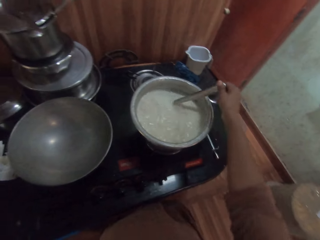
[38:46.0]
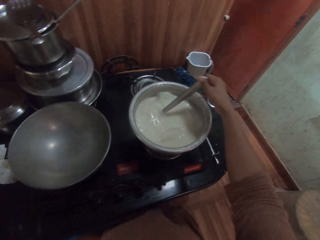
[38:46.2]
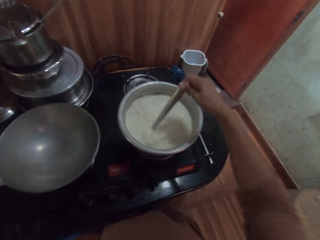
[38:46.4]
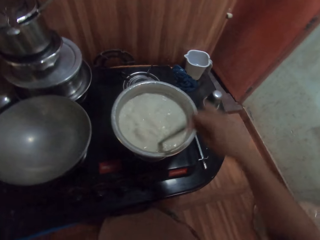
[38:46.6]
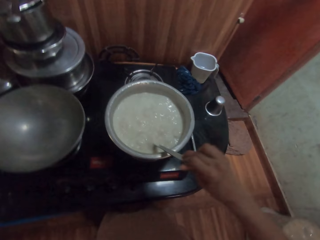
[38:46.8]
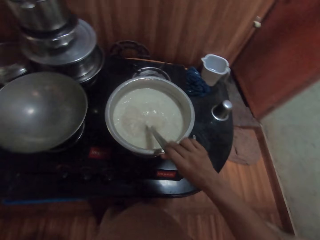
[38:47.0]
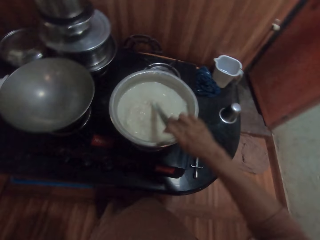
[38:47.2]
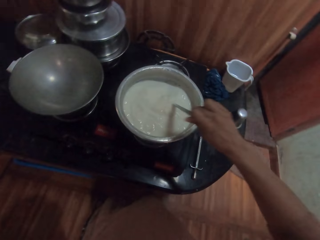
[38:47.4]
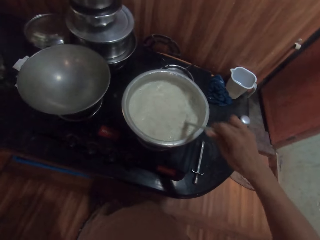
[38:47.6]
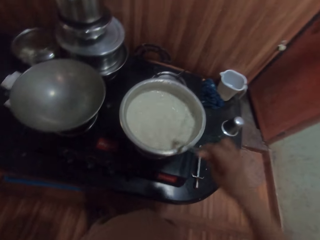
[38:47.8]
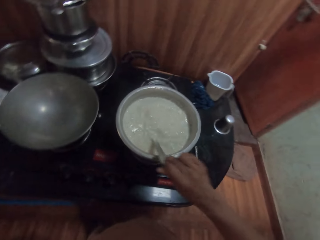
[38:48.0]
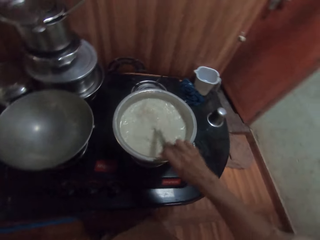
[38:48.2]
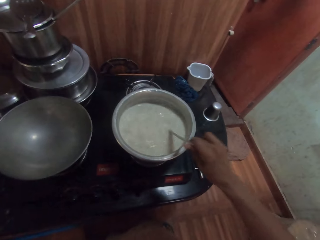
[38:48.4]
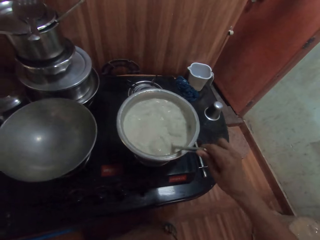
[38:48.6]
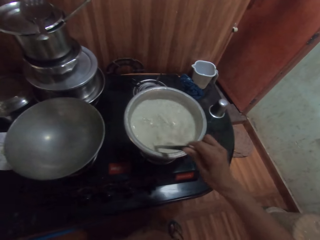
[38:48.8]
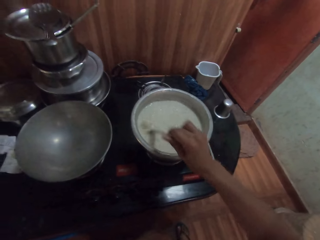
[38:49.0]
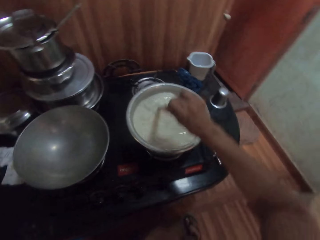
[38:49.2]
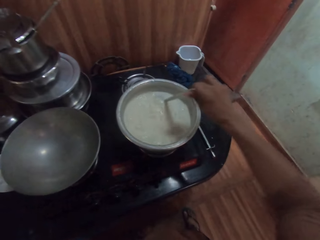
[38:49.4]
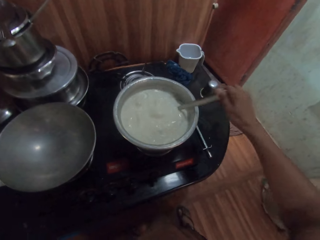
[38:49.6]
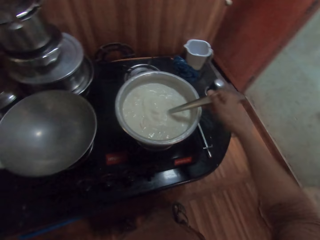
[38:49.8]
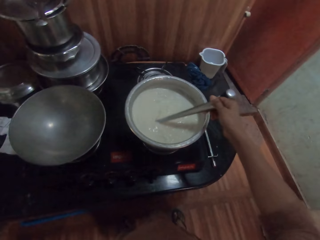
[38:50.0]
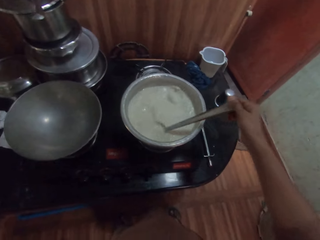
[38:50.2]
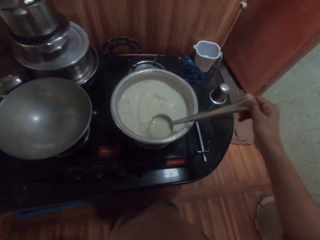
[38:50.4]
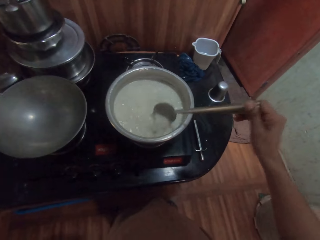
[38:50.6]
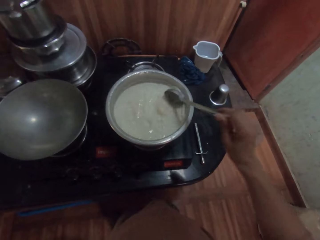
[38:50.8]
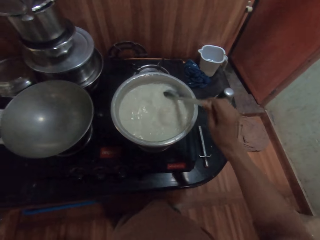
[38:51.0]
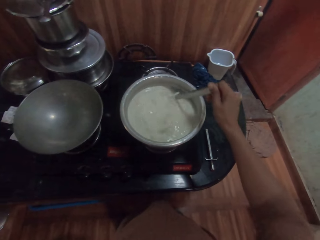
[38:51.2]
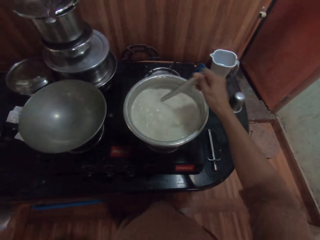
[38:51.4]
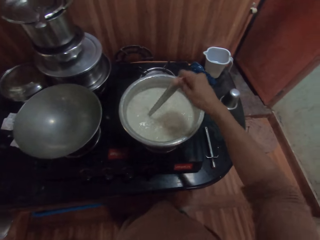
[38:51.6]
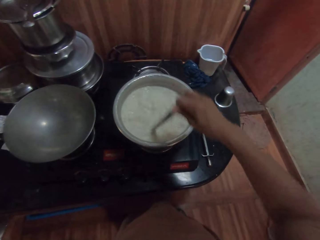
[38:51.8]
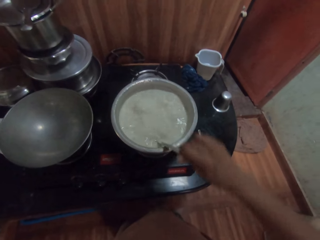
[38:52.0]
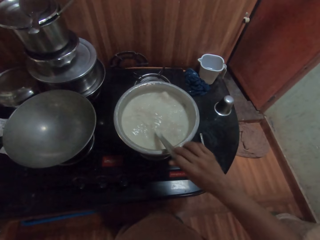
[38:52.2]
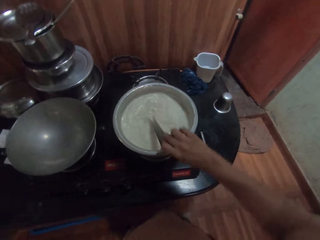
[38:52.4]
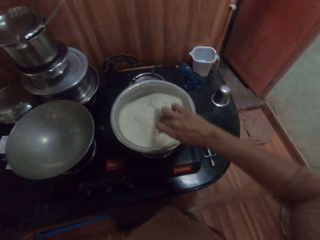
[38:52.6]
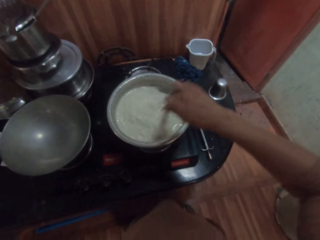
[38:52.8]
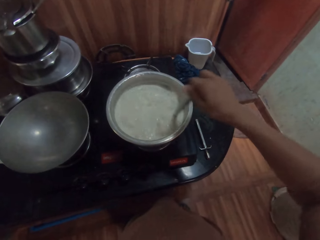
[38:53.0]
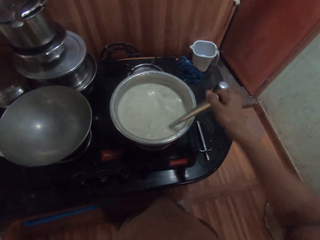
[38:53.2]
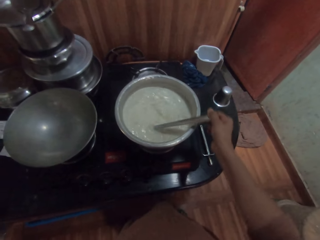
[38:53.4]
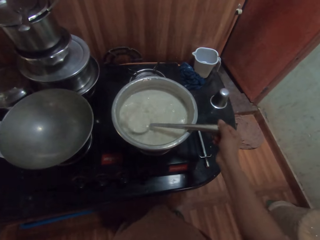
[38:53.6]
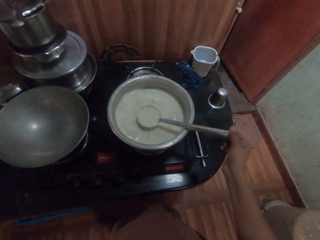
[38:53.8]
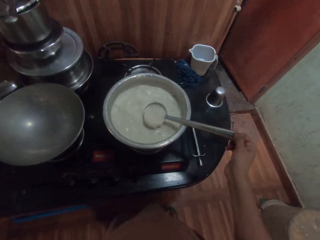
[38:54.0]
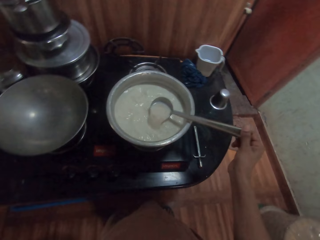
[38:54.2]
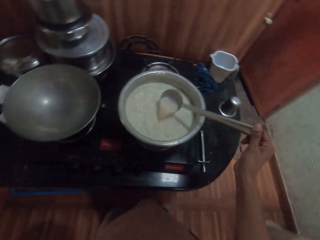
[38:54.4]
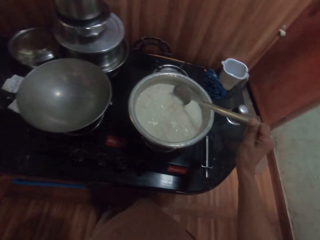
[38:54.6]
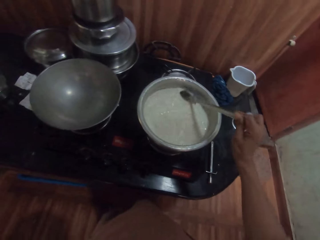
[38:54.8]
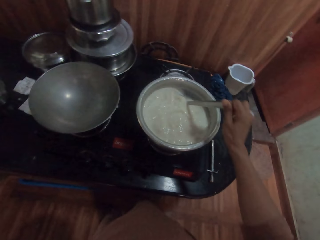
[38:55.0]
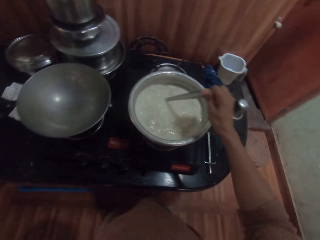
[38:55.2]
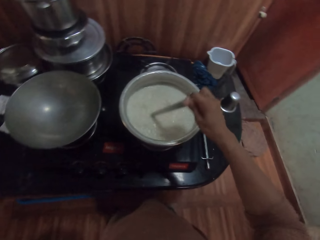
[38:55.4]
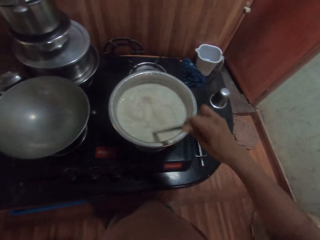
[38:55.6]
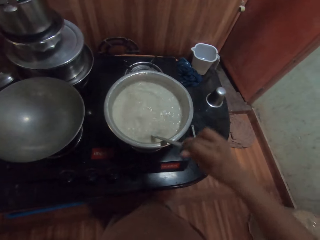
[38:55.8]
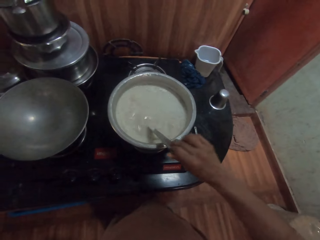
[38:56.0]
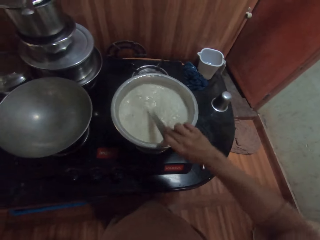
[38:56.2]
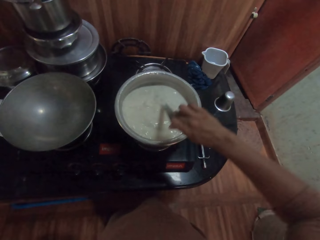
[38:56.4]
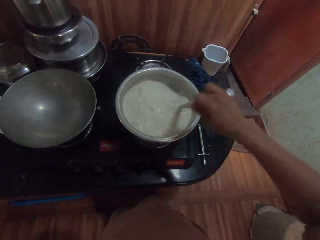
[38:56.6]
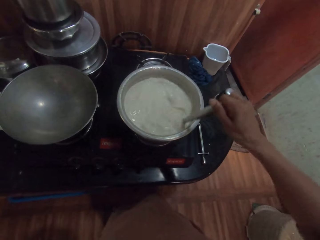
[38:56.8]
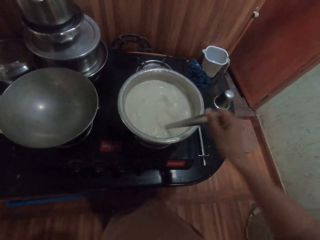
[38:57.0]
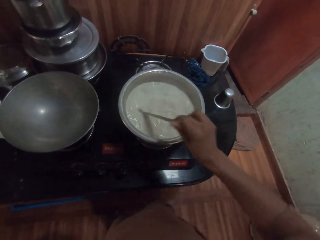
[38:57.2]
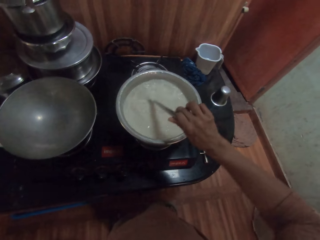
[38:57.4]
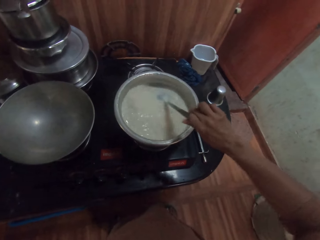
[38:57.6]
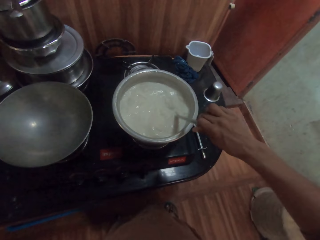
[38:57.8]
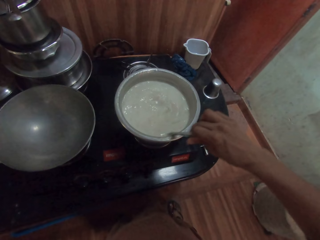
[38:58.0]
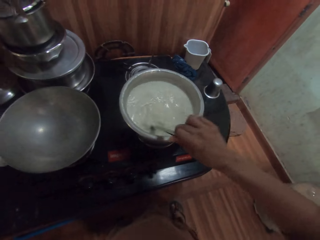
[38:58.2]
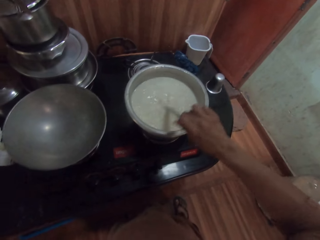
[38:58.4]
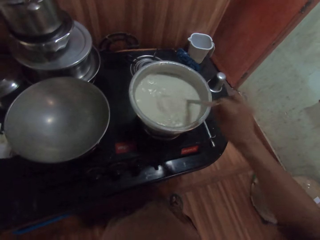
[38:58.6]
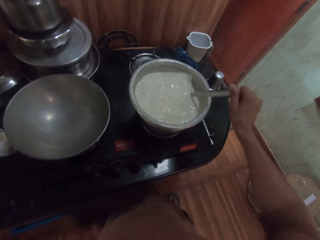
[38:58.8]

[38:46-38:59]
The camera wearer holds the spoon. They mix the food with the spoon. They hold the spoon. They mix the food with the spoon.

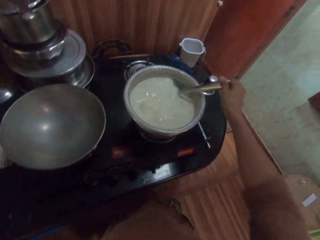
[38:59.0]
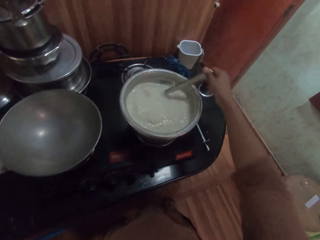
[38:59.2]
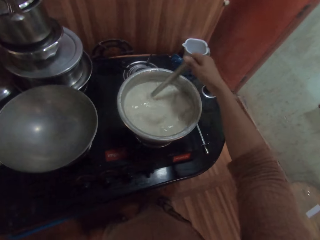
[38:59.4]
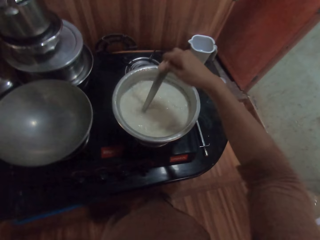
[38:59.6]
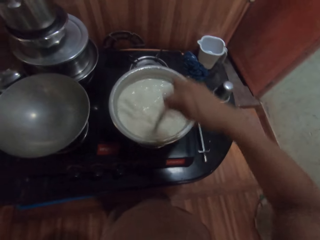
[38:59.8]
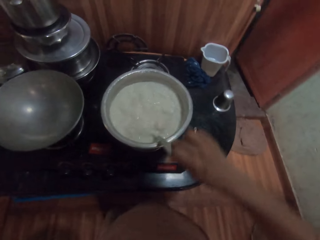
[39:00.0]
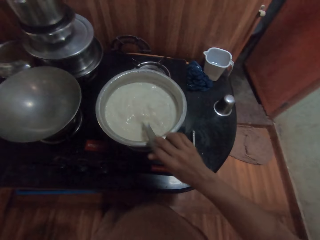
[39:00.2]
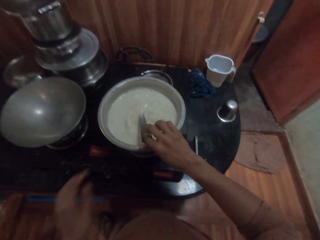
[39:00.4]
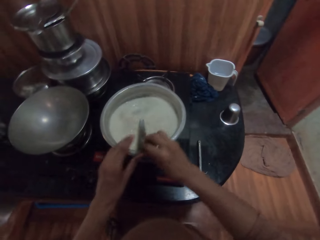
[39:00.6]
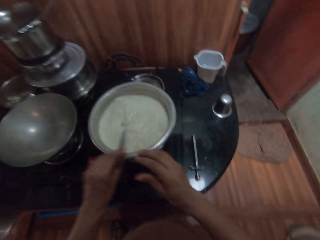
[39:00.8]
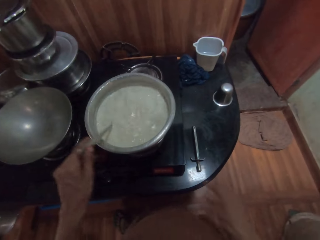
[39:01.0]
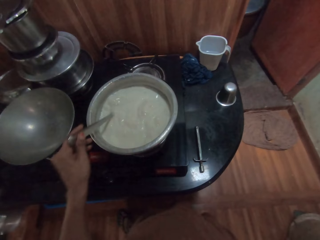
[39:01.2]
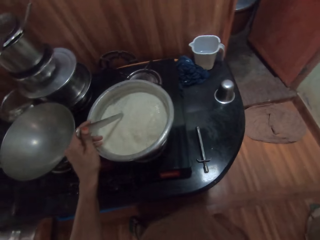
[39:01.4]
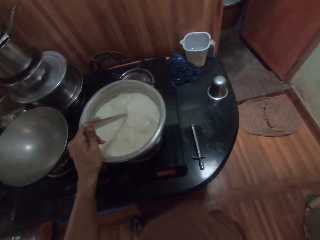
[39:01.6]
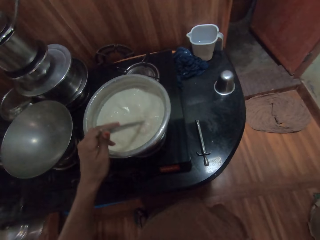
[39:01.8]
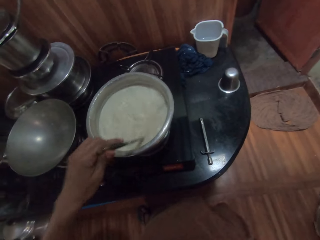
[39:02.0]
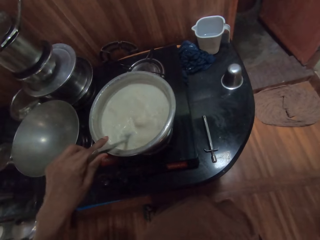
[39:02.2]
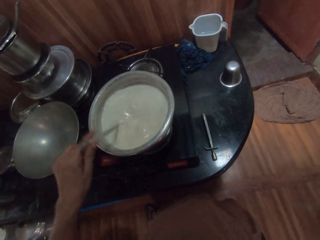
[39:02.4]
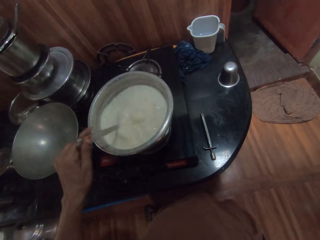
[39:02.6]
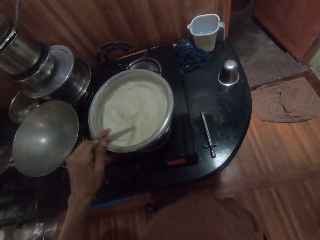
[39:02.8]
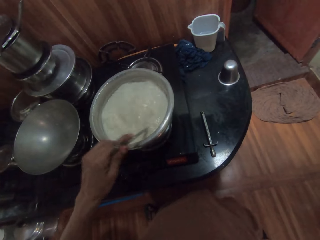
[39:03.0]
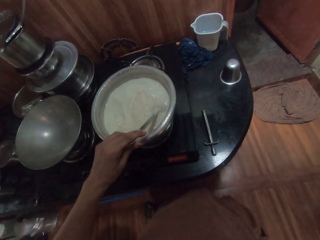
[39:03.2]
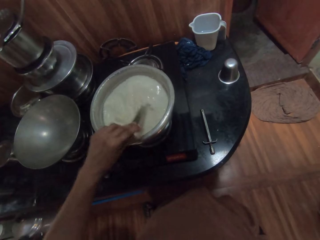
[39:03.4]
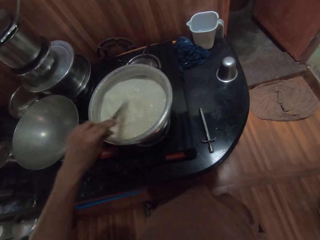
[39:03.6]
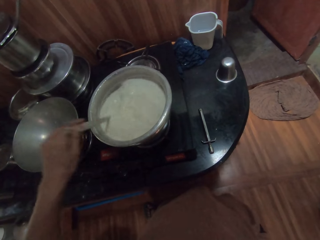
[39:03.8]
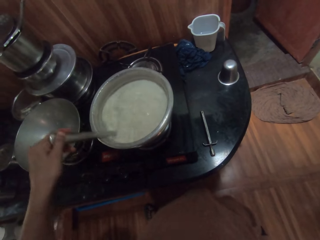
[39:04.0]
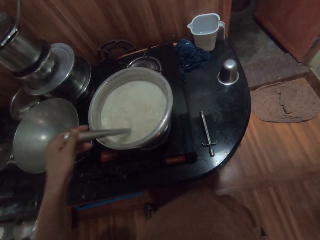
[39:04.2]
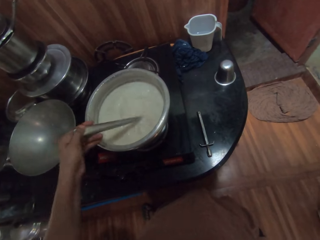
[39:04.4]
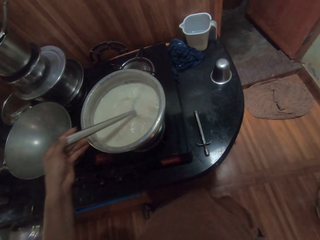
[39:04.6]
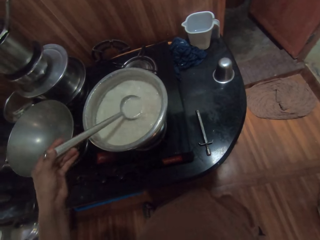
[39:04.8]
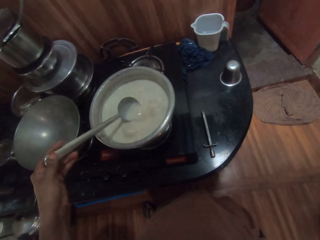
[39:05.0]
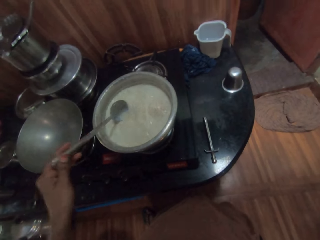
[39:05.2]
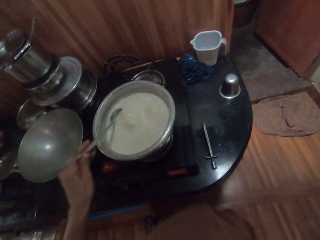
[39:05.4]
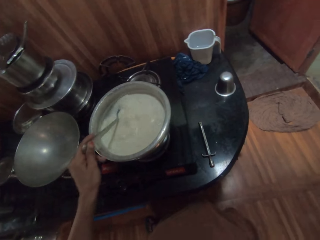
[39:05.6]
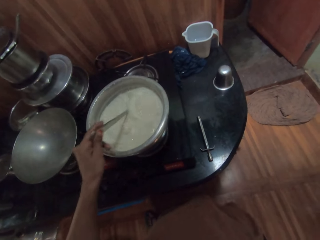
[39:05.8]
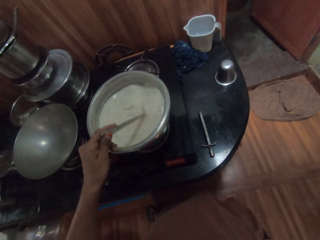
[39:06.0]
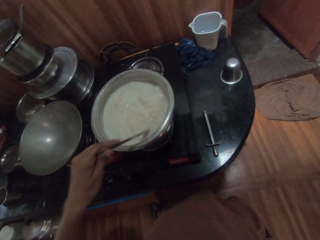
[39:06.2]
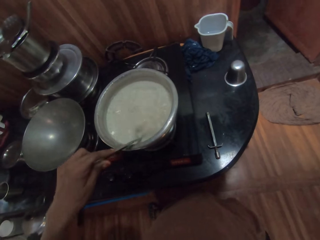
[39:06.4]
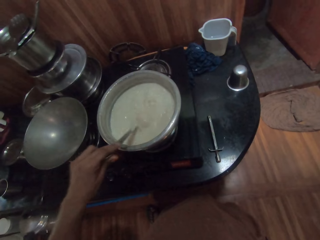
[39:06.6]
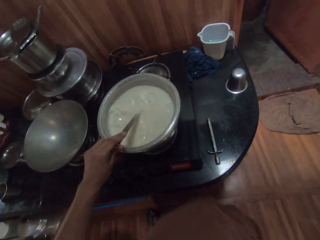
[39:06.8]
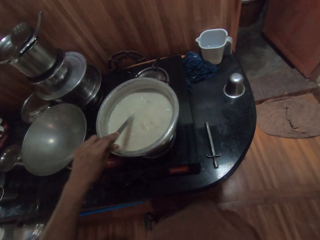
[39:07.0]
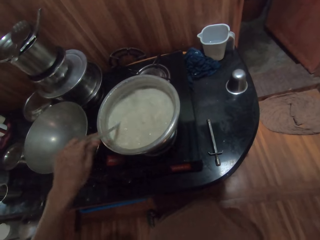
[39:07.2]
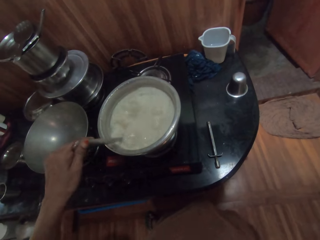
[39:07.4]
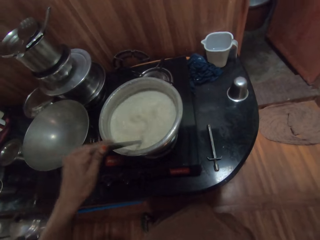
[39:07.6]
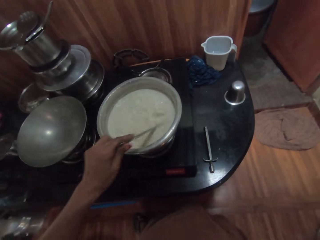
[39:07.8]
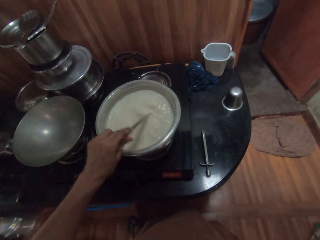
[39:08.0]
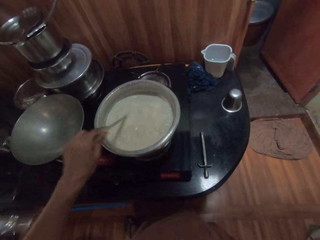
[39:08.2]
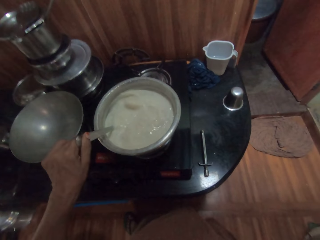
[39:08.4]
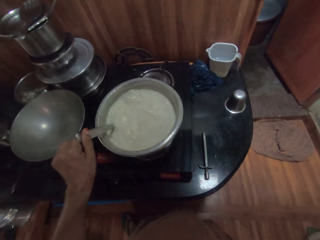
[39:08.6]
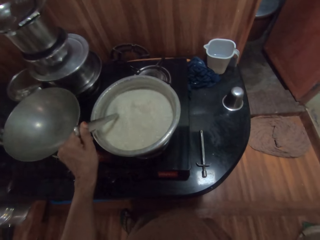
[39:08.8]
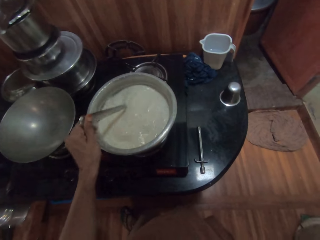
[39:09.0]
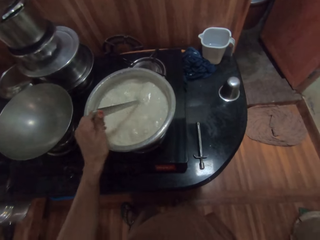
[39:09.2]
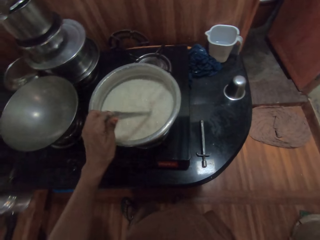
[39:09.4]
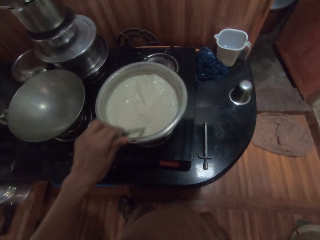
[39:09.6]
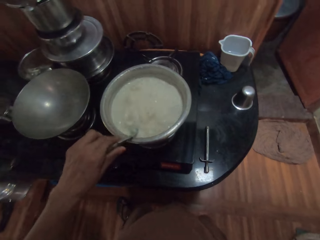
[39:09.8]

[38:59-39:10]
The camera wearer passes the spoon from her right hand to her left hand. She stirs the cow milk or food in the pot on the gas cooker with the spoon in her left hand. She holds the spoon. She mixes the food with the spoon.
